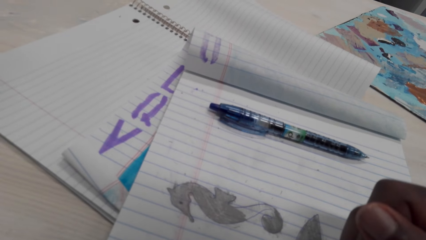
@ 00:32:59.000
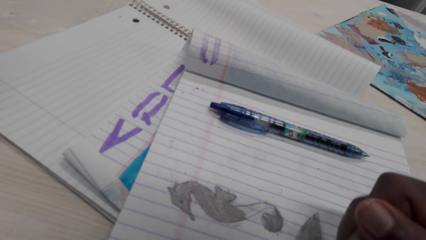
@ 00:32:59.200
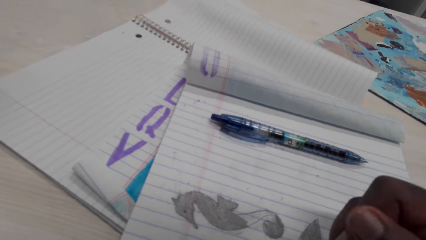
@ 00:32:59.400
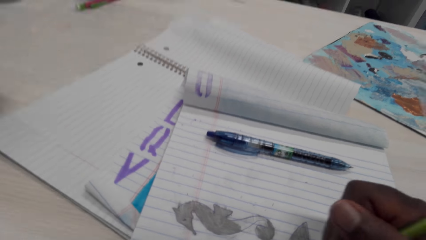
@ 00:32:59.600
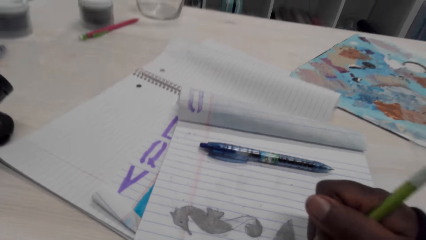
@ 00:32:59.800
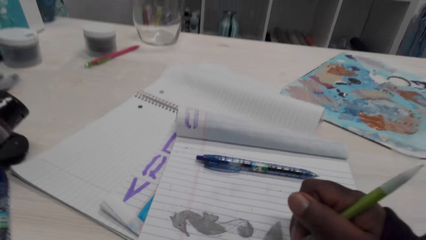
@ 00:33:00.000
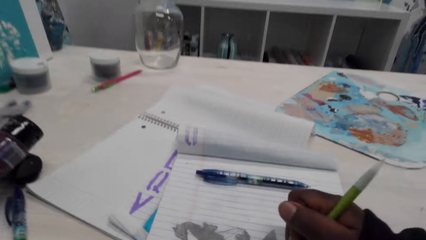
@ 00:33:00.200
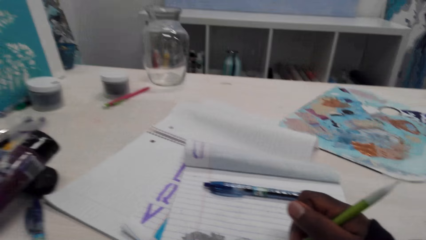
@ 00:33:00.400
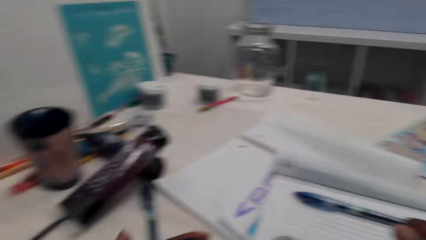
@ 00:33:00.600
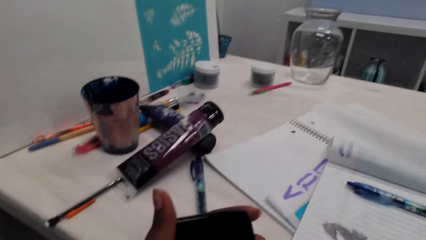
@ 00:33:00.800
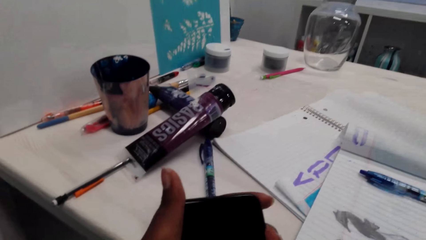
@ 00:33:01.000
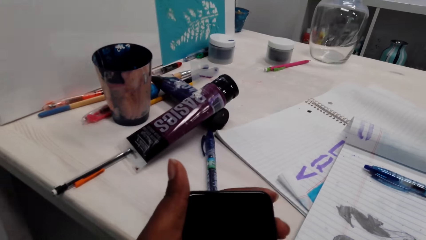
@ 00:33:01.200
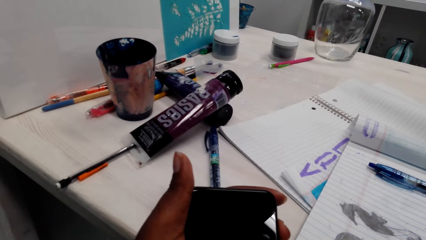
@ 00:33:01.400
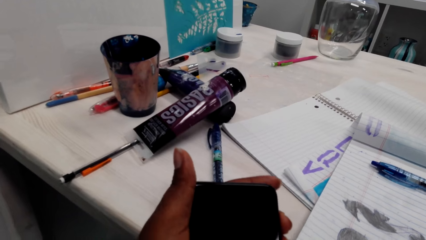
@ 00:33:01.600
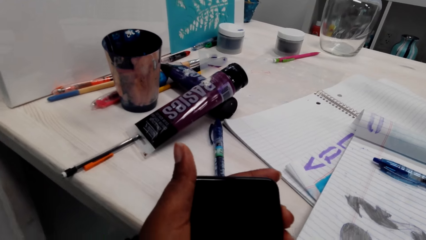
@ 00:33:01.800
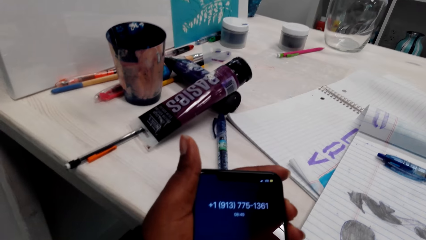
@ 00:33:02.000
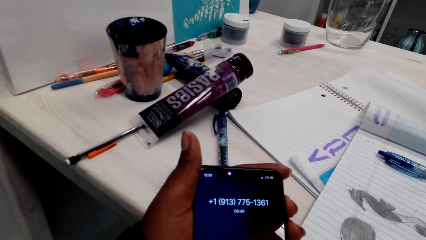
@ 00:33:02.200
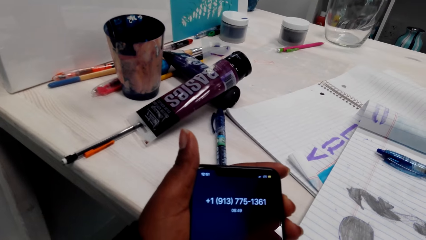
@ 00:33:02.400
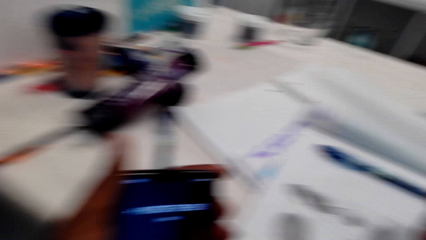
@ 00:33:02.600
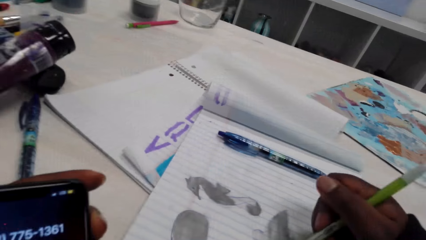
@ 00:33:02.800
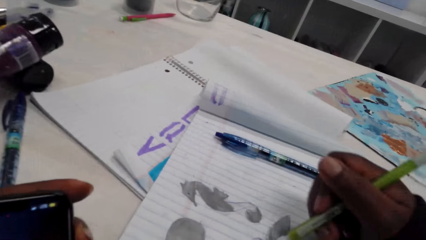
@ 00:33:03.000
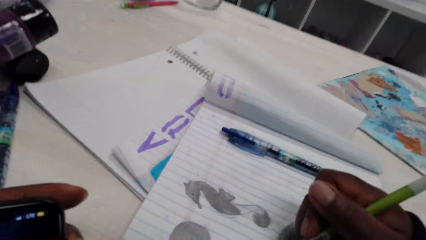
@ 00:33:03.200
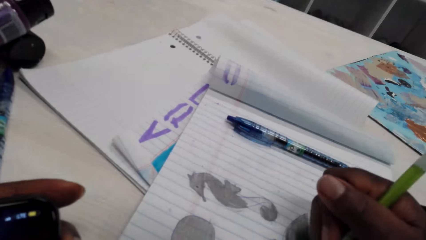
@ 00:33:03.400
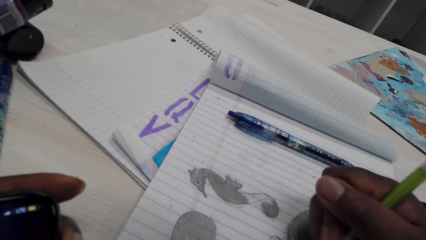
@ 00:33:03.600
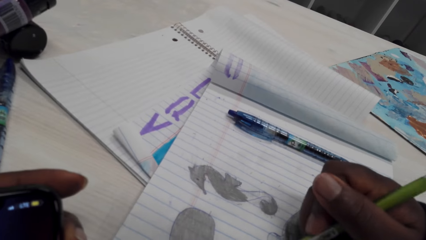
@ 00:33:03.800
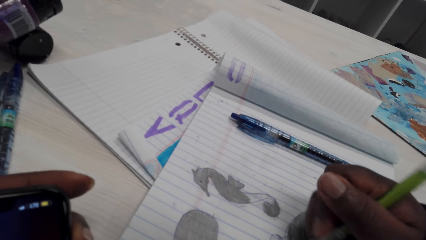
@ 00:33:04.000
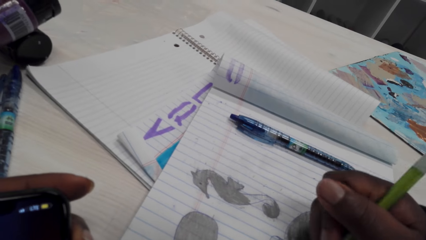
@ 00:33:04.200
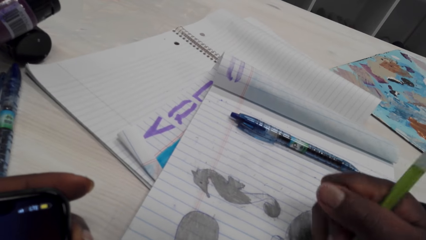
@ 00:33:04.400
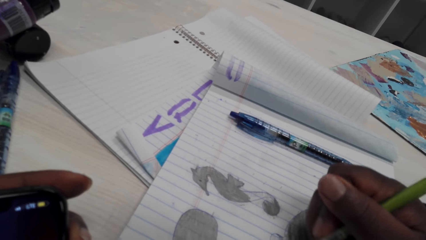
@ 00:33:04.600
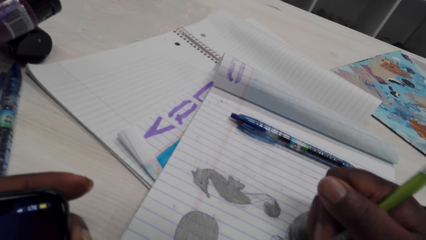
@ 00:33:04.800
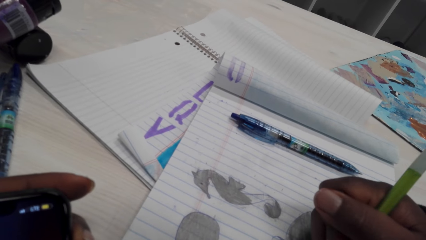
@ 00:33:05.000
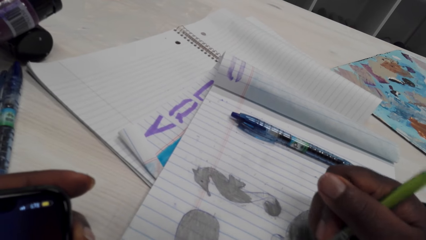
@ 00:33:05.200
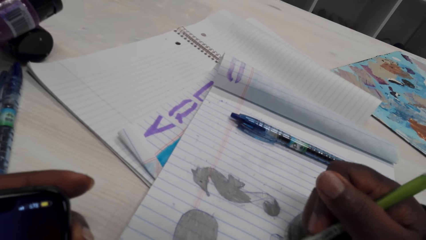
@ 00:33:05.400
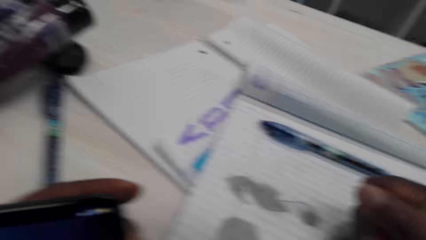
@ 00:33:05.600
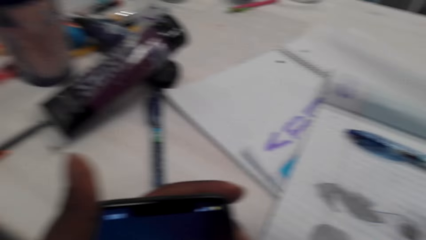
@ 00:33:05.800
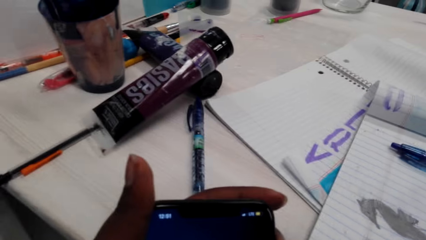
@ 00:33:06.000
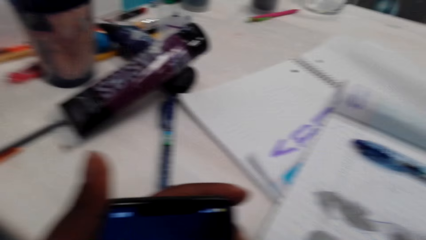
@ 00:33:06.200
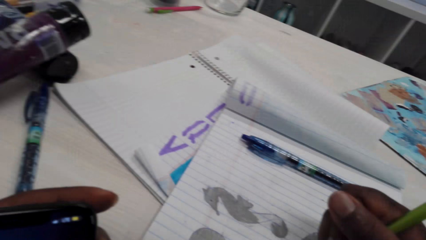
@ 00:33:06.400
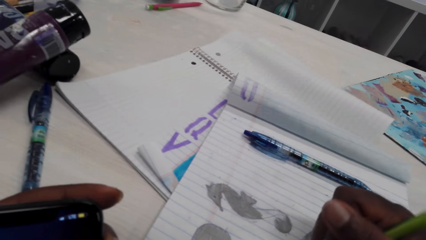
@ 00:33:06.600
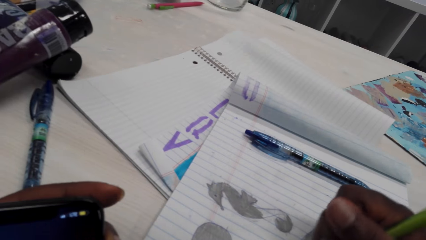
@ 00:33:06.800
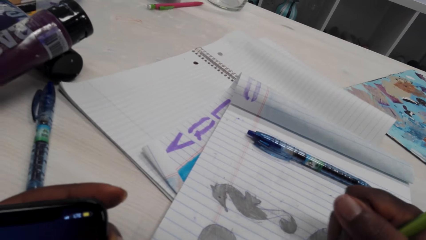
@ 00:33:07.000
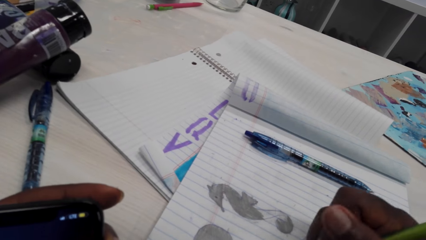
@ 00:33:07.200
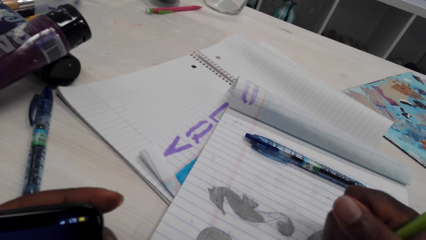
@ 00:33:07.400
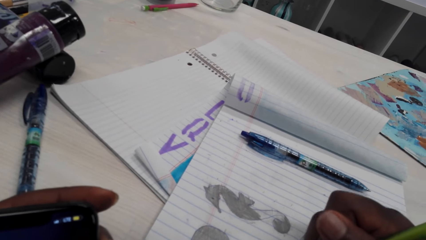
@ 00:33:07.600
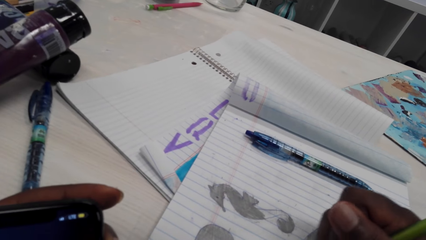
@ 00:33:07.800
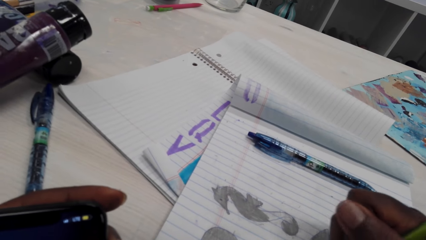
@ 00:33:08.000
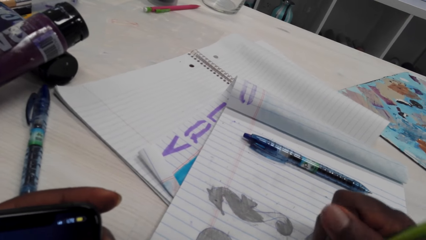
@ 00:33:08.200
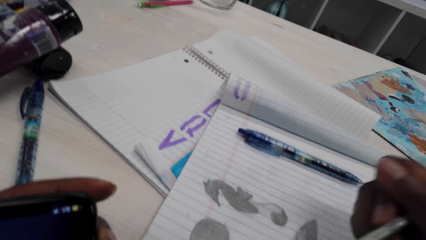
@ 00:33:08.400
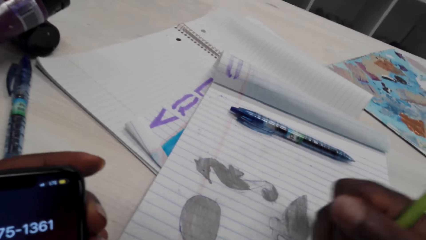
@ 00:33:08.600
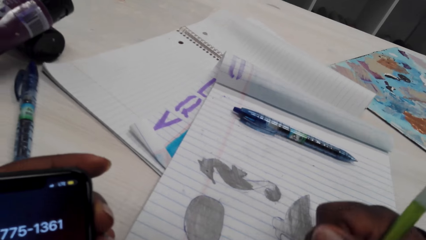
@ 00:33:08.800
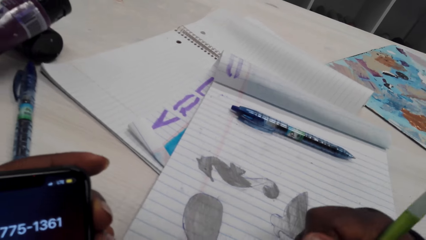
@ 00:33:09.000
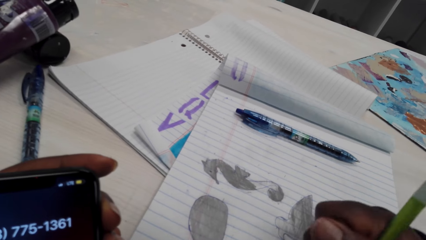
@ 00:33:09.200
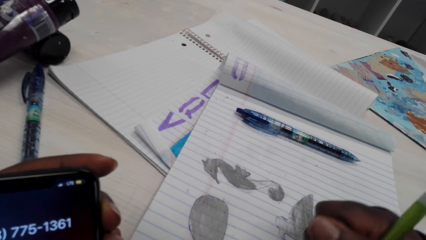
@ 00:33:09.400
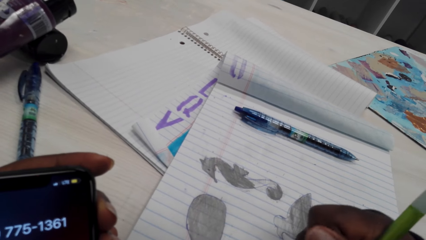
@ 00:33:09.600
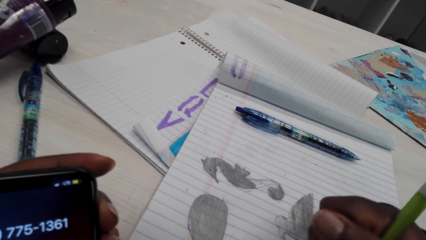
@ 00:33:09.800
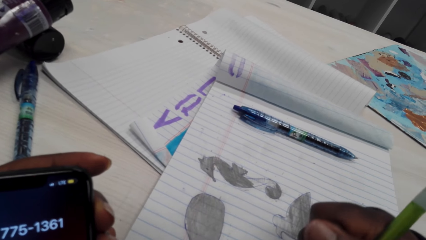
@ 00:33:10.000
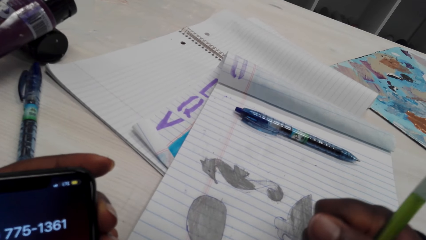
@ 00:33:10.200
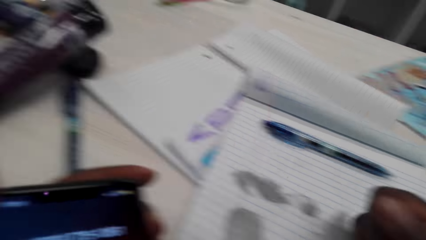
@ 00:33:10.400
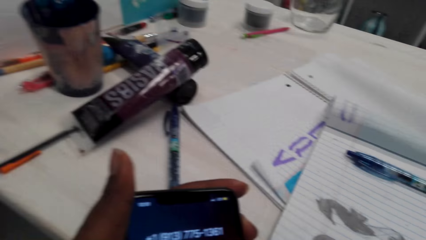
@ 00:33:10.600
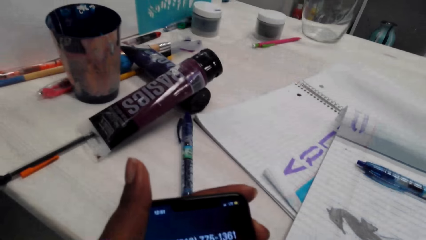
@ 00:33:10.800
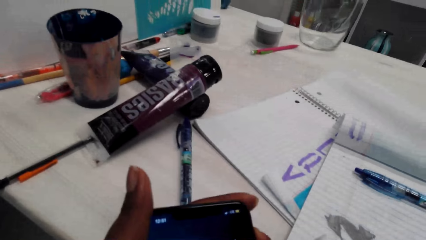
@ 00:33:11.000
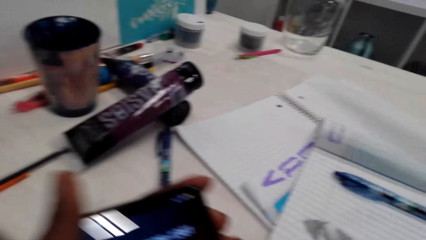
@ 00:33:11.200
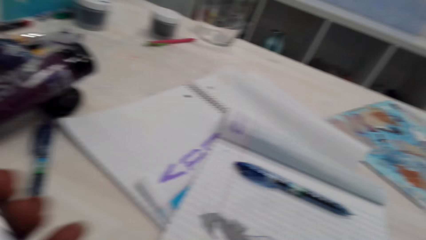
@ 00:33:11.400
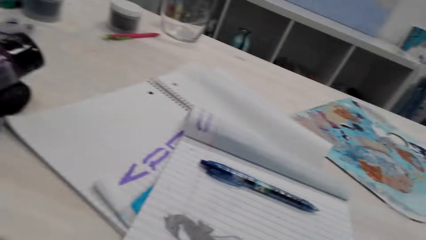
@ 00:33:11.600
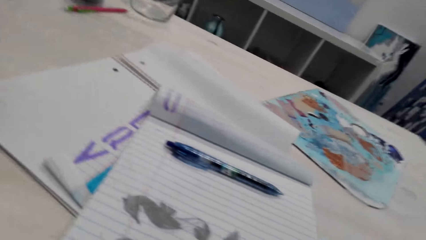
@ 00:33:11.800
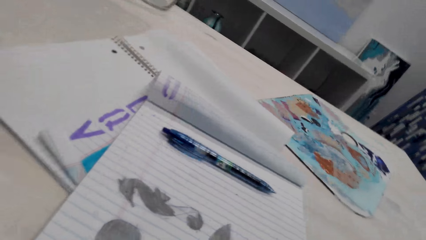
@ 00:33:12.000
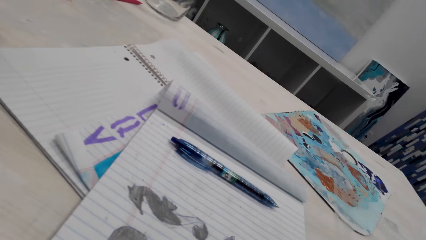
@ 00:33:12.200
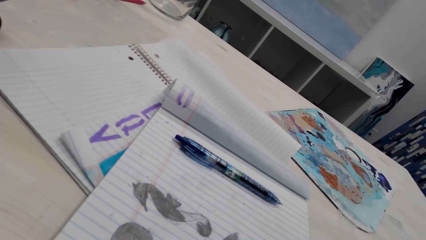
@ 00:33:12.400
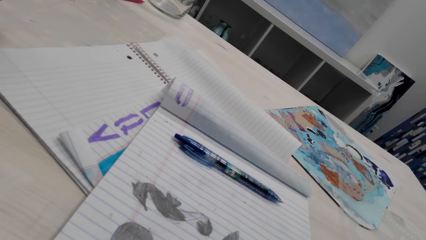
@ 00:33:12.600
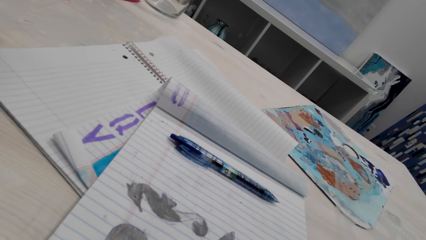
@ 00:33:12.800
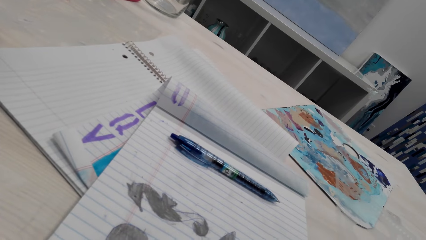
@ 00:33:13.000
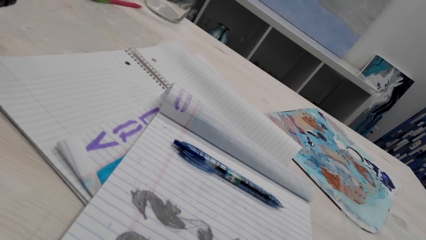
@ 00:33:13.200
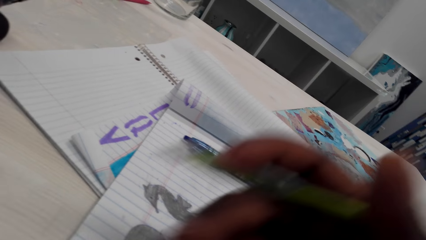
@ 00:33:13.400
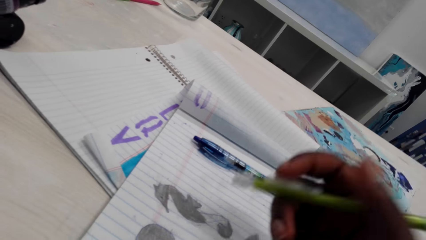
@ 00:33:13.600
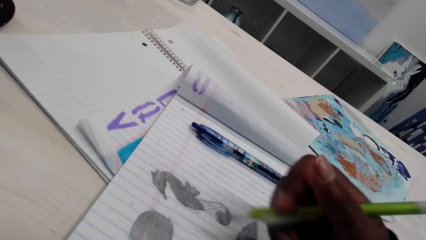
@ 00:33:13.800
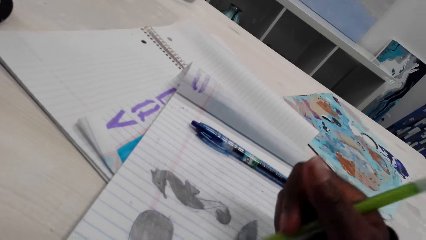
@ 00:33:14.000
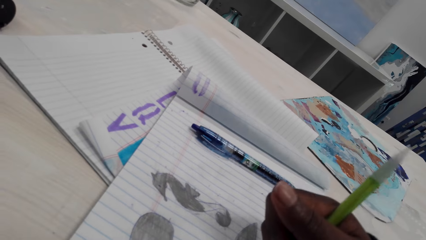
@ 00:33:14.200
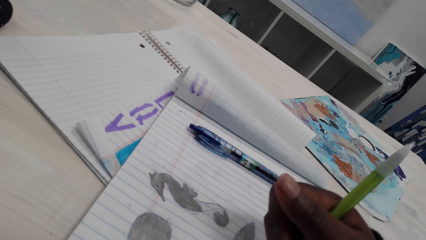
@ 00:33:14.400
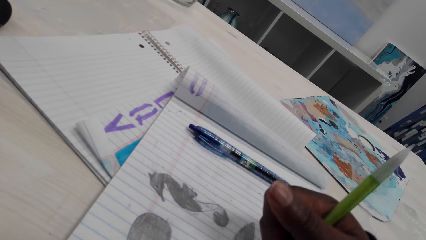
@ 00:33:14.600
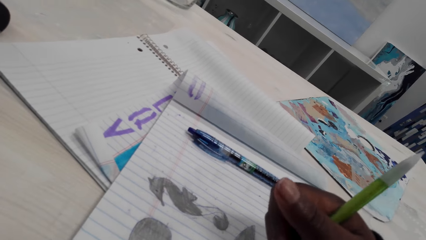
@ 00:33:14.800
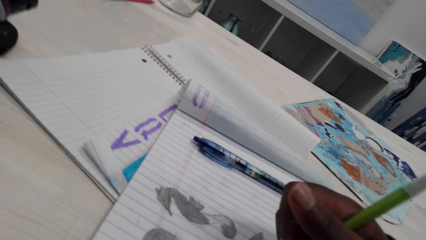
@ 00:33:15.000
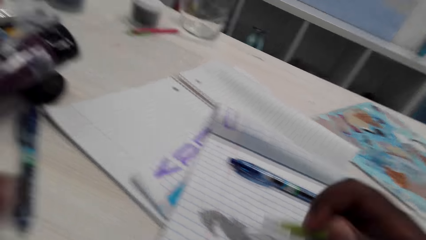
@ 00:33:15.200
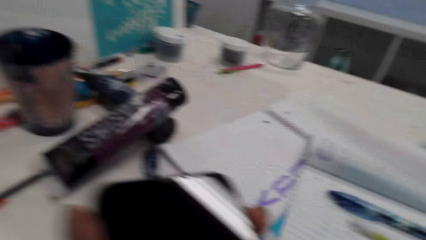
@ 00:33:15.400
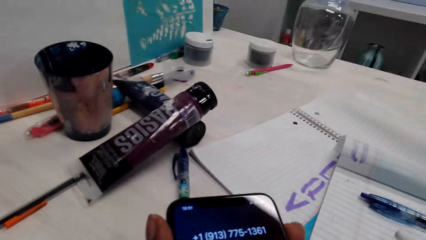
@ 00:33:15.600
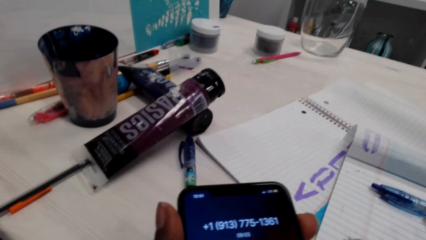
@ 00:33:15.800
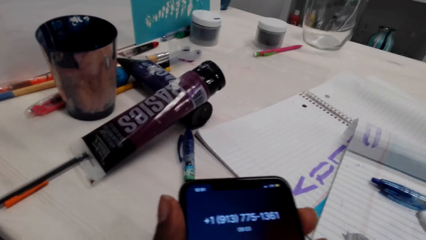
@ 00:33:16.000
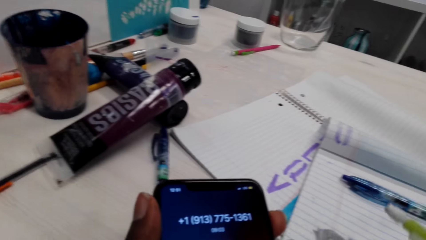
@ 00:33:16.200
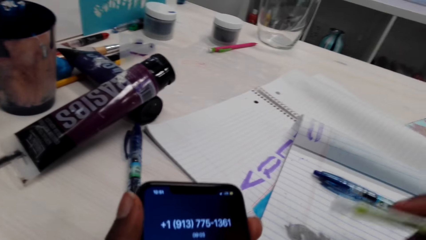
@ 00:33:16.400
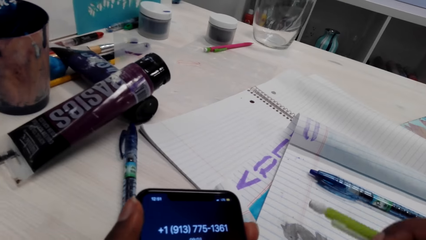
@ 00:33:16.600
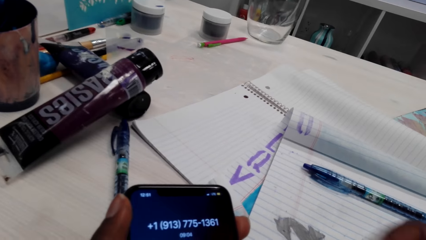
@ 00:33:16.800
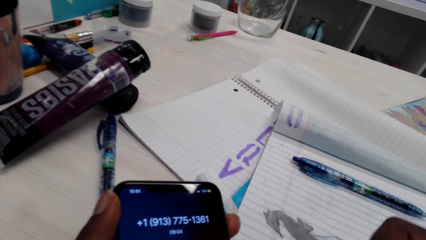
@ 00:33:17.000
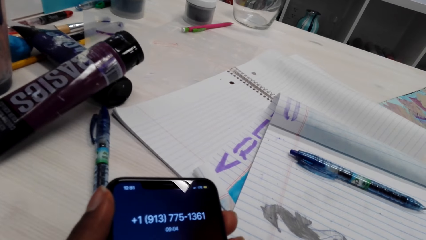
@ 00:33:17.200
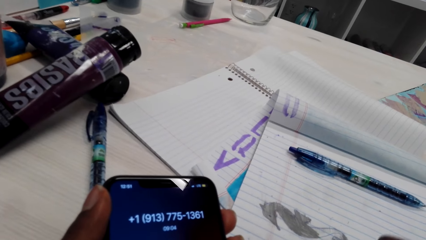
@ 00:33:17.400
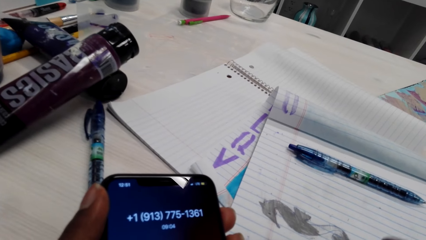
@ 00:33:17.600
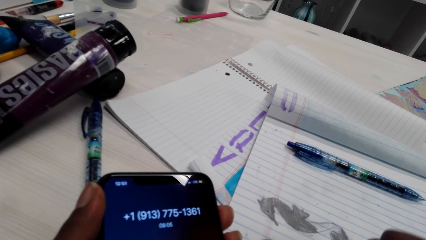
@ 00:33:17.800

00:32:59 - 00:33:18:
The camera wearer holds the phone with her left hand. She operates the phone. She rubs on the book with the pencil rubber. She adjusts the pencil. She views the phone. She adjusts the pencil.
